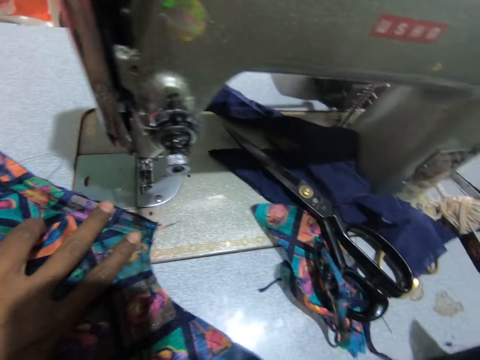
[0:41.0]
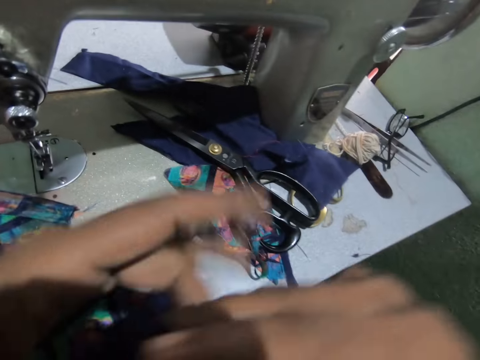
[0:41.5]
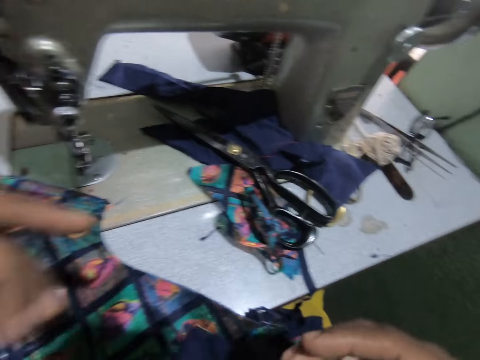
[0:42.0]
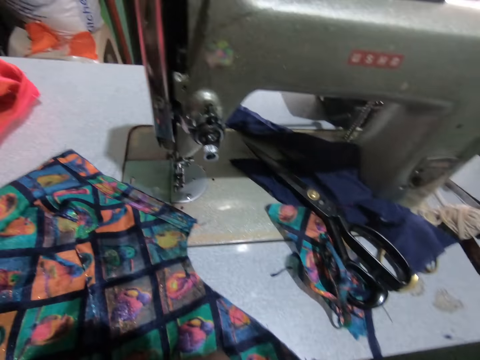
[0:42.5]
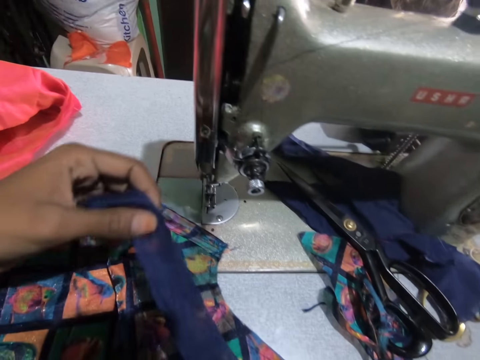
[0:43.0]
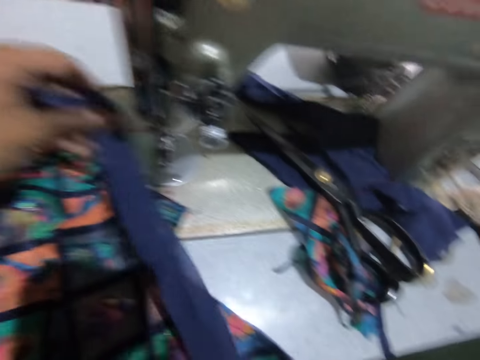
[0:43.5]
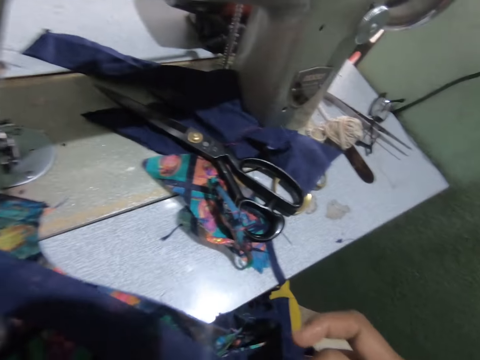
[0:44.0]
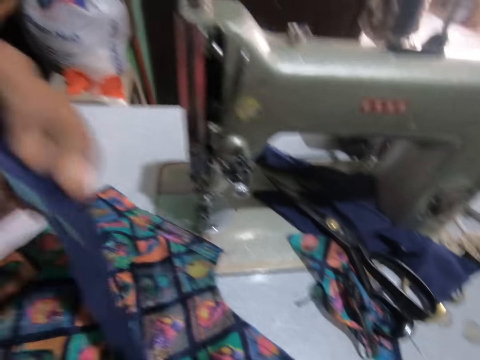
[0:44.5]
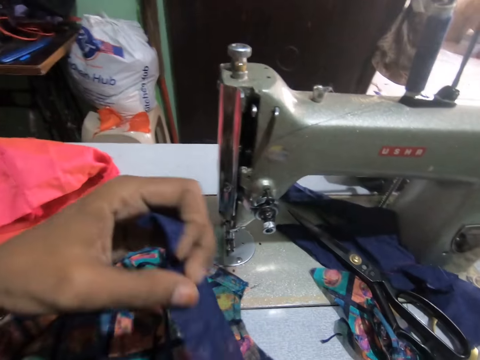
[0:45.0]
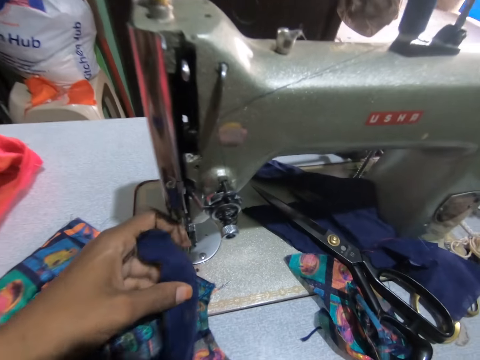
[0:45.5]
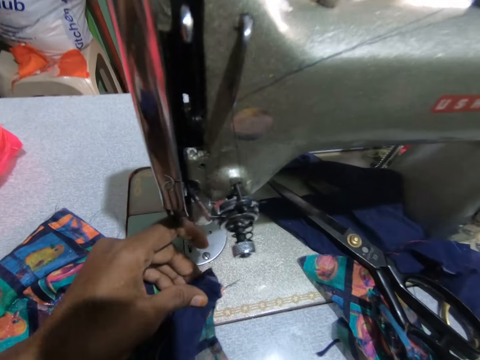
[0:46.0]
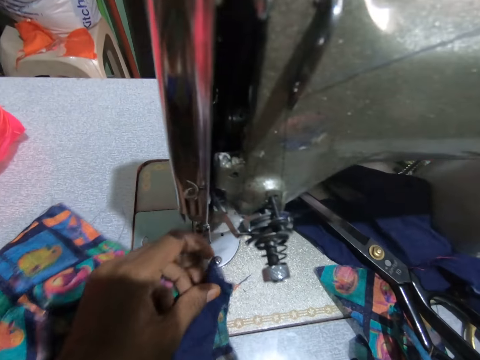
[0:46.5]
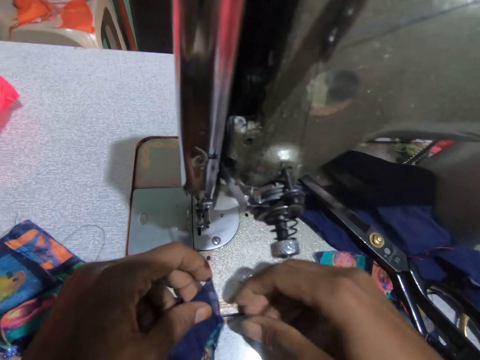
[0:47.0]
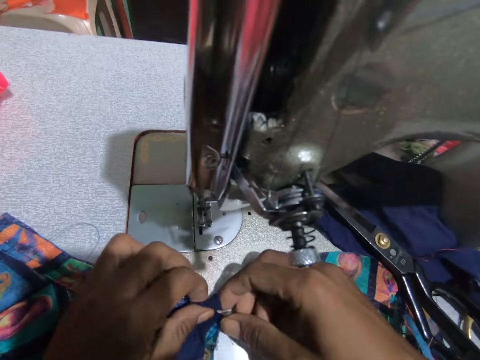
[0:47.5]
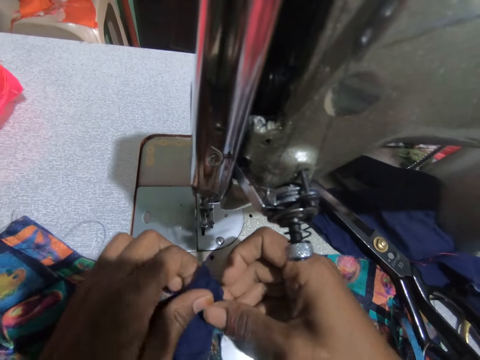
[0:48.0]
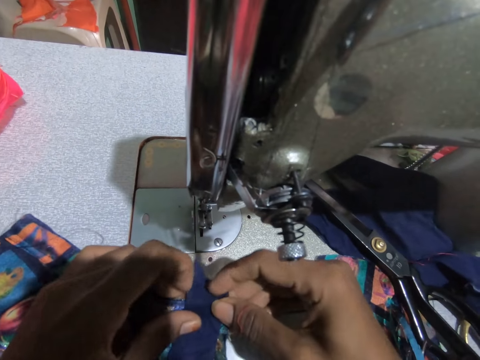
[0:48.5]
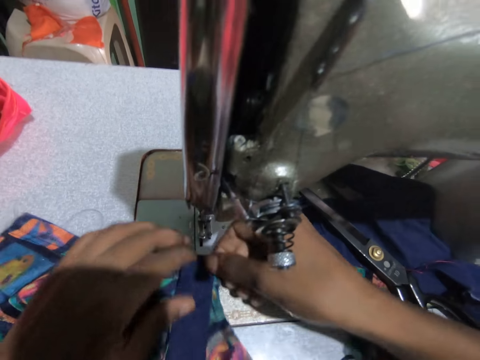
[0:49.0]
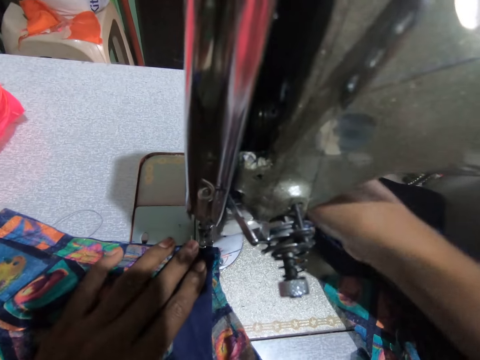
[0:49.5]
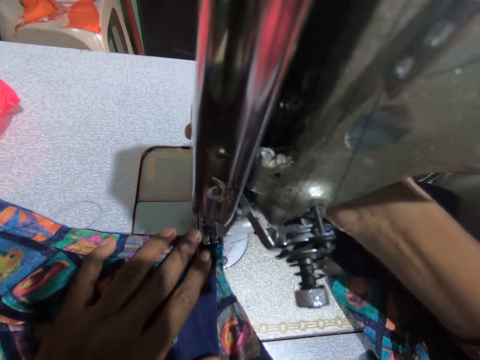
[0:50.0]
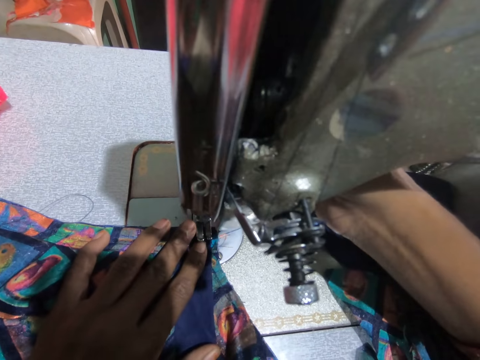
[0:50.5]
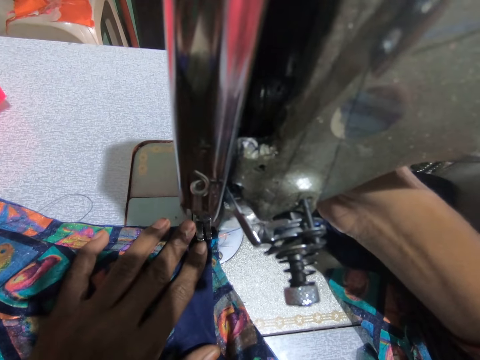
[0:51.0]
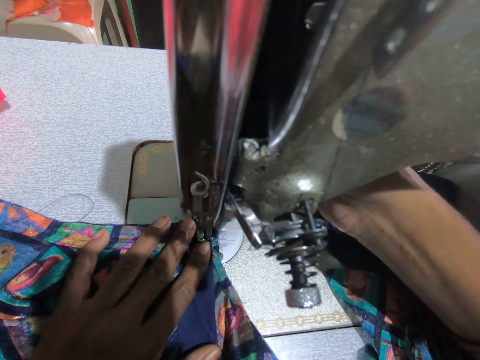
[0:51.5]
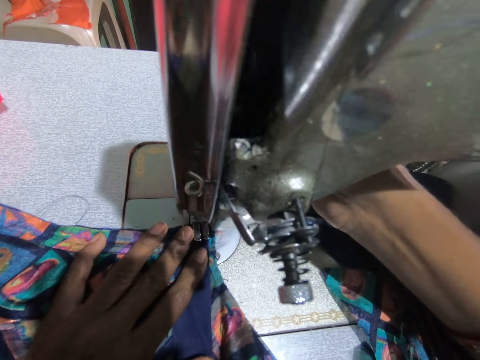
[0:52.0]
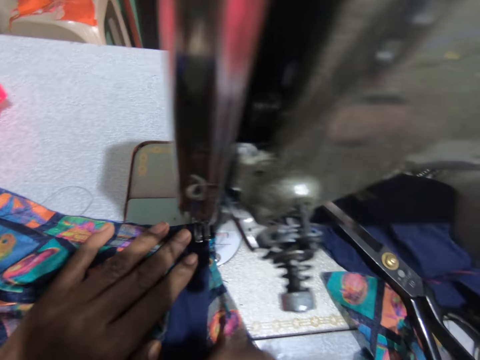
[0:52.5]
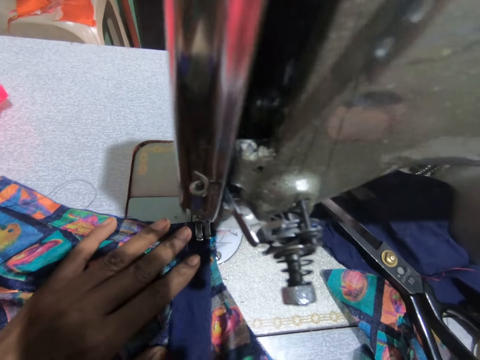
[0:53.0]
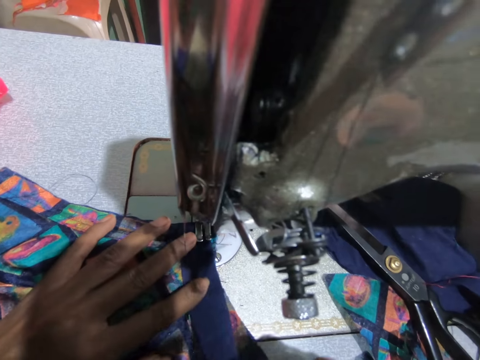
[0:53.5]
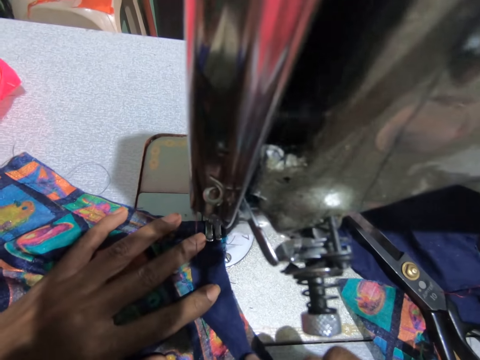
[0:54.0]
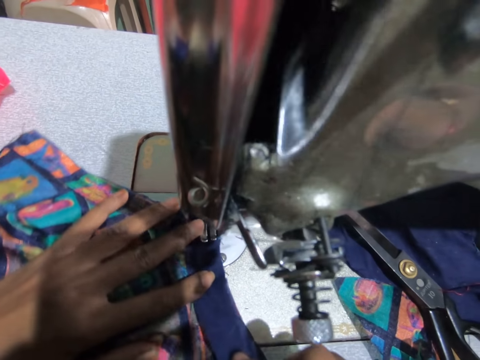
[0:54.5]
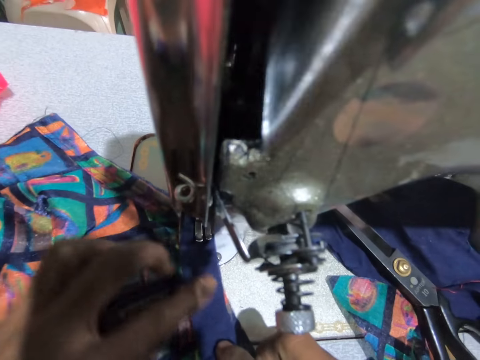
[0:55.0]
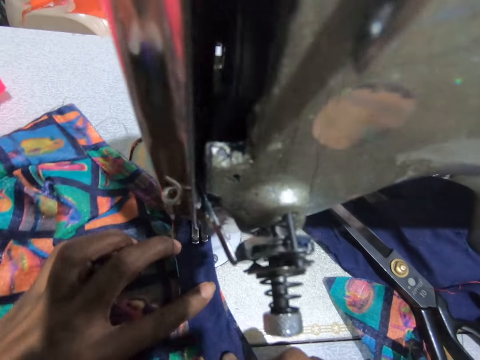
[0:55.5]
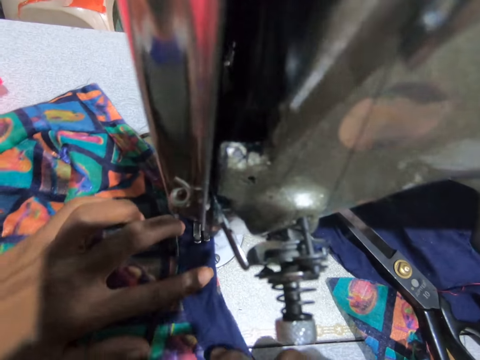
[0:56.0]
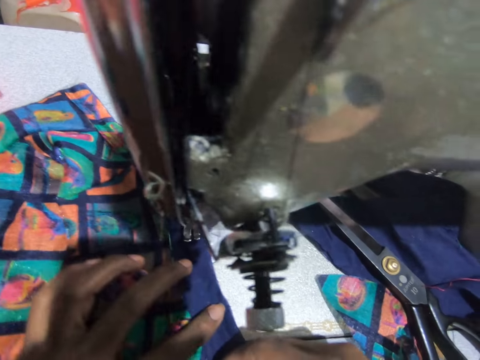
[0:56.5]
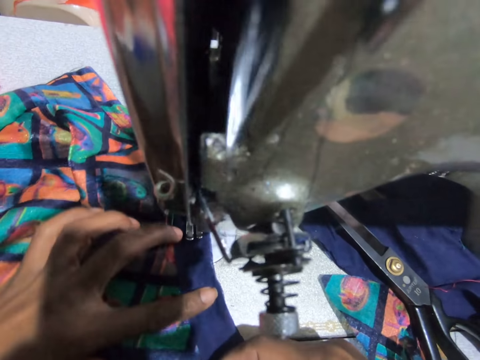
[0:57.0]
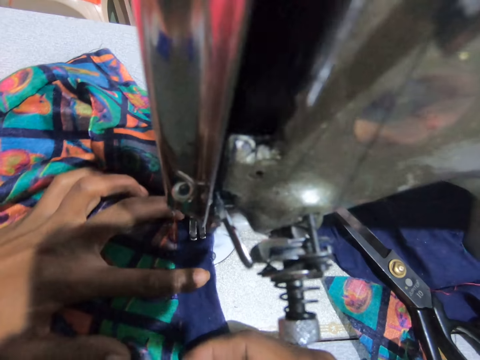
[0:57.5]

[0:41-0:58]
The camera wearer moves the material or piece of cloth. They swing a hand, hold the material, and swing a hand. They fix the piece of cloth. They drop the material on the sewing machine, swing a hand, fold the material, and swing a hand. They adjust the sewing machine and sew the material using the sewing machine. They swing a hand, hold the material, and sew the material using the sewing machine.

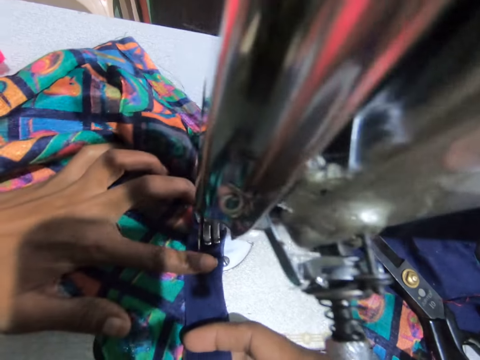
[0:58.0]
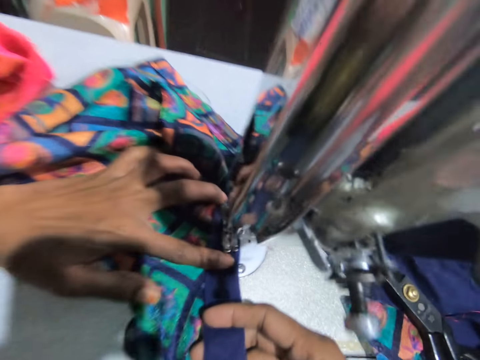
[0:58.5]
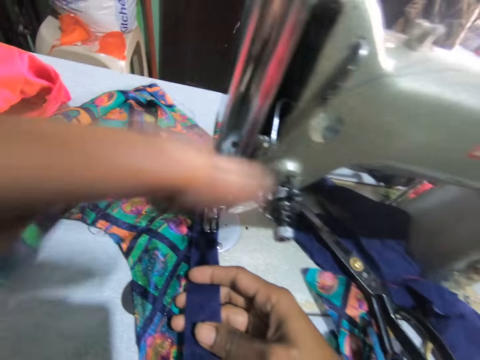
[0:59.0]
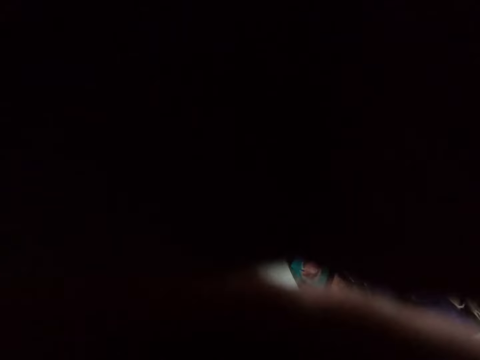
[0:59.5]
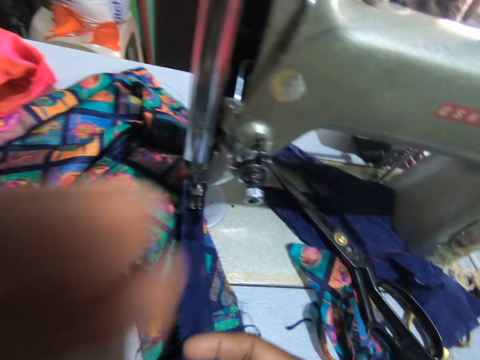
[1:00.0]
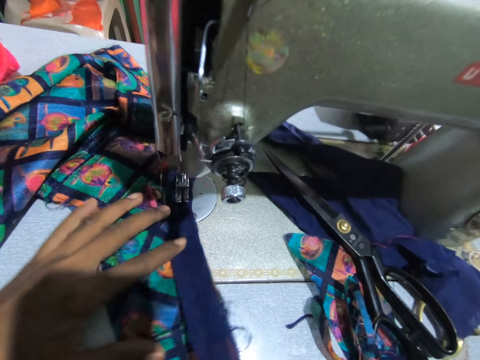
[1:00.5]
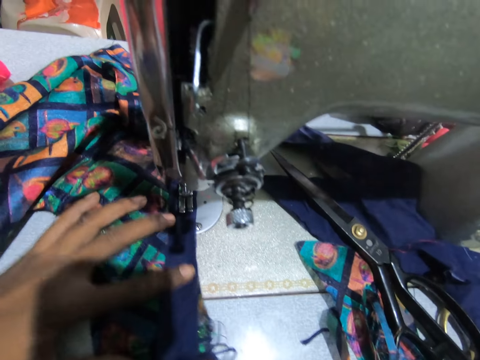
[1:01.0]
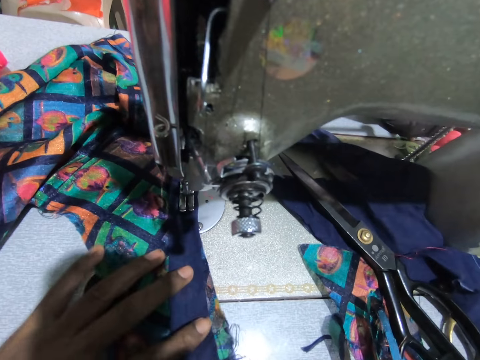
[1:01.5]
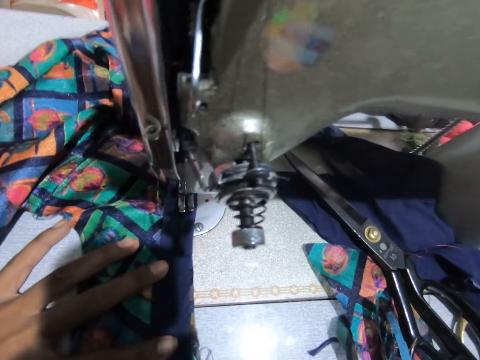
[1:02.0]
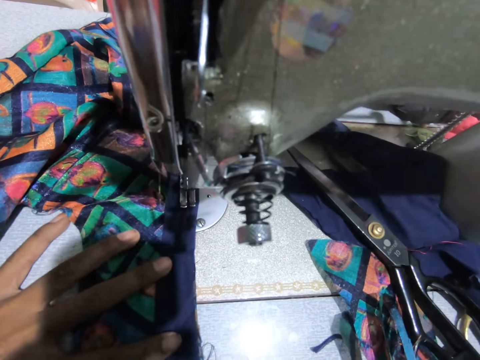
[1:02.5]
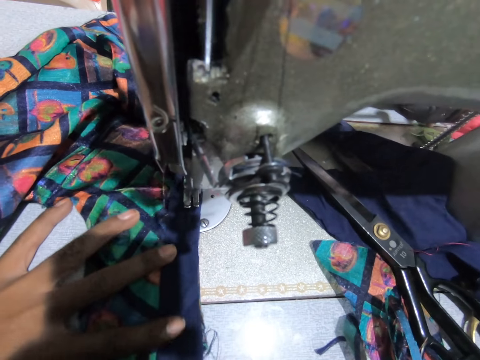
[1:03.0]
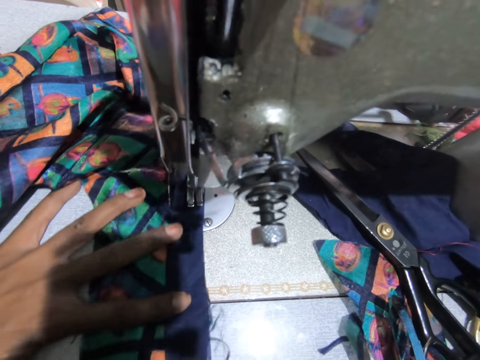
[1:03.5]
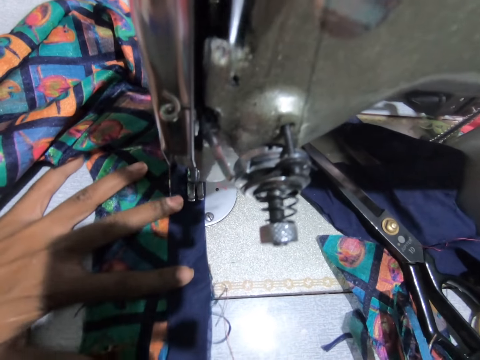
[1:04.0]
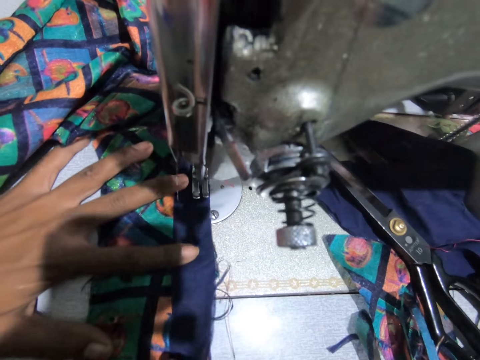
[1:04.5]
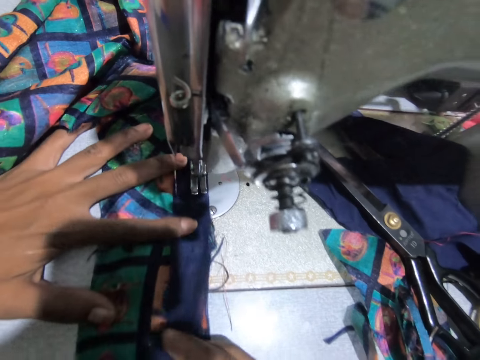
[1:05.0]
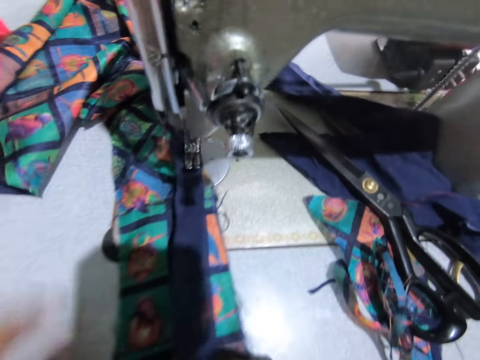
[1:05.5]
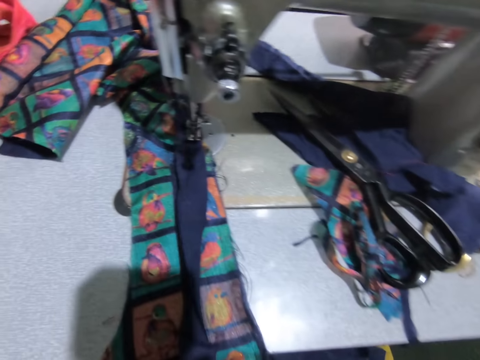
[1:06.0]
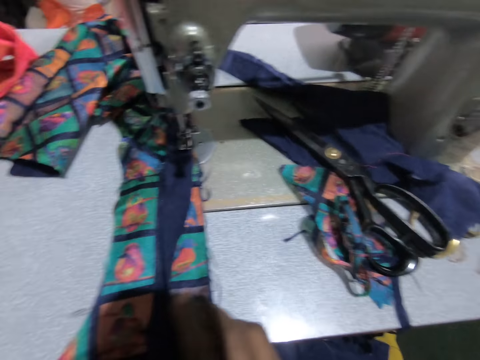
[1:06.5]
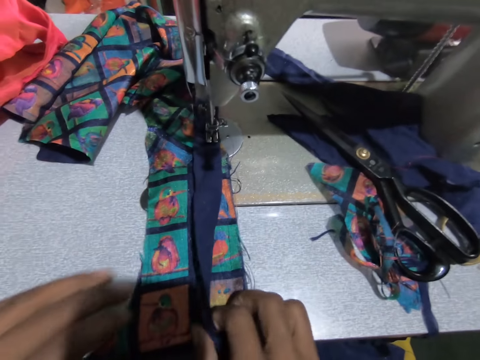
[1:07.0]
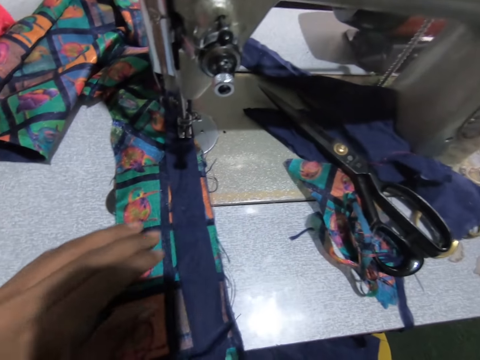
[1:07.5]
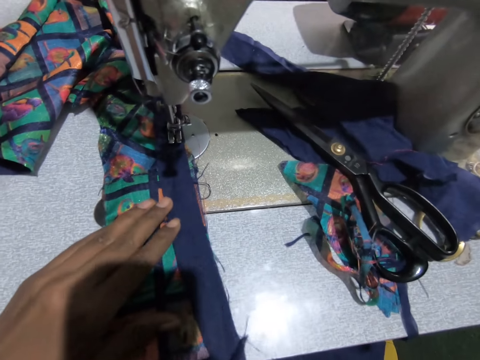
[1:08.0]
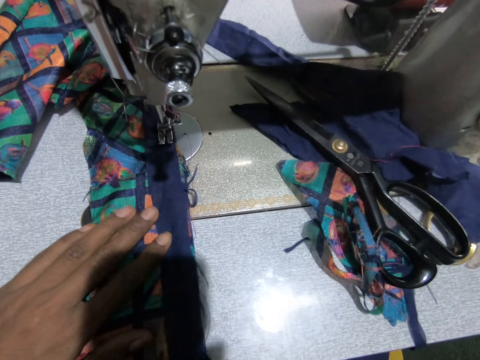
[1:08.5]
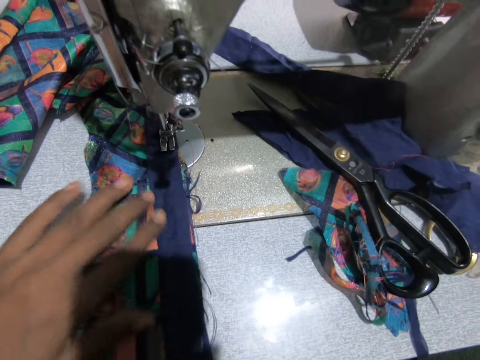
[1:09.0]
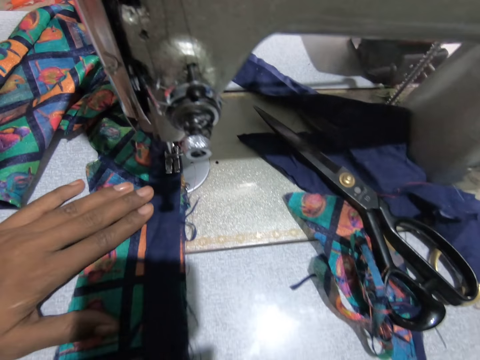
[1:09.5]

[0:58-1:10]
The camera wearer swings a hand and touches something. They fix the camera. They swing a hand, hold the material or piece of cloth, and sew the material using a sewing machine. They swing a hand and touch the material. They fix the piece of cloth. They swing a hand and hold the material.
